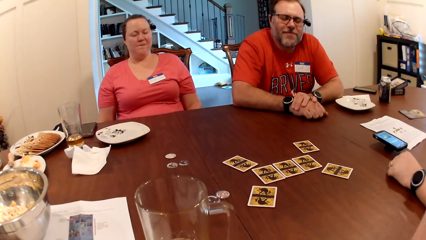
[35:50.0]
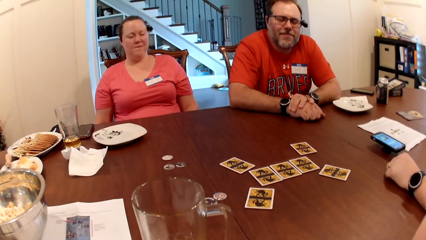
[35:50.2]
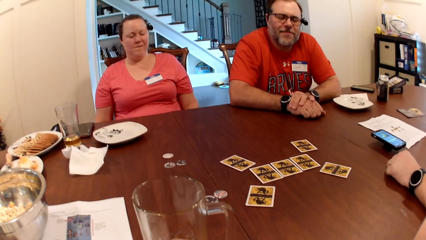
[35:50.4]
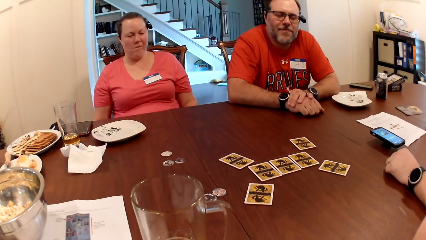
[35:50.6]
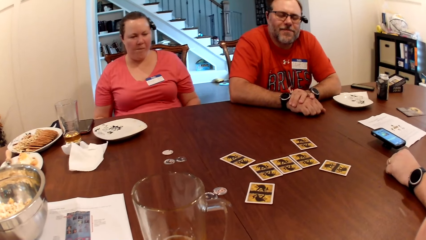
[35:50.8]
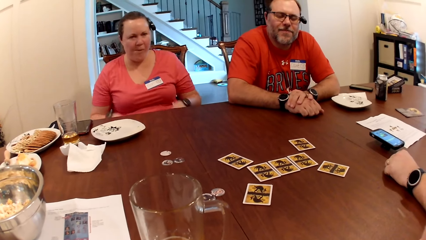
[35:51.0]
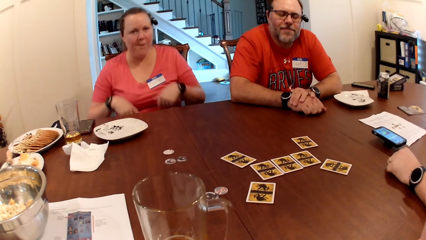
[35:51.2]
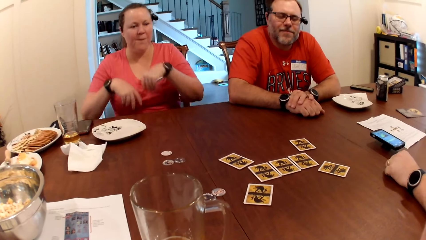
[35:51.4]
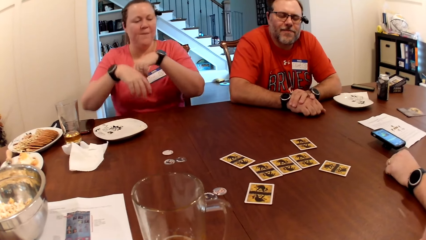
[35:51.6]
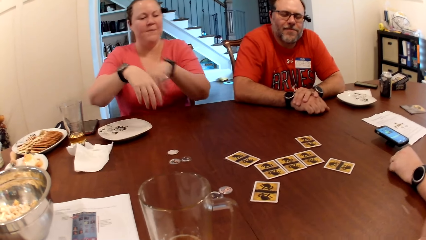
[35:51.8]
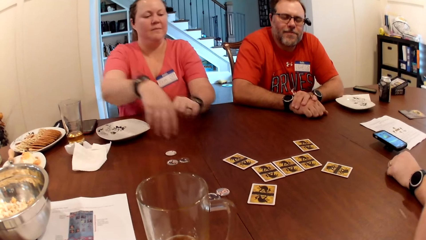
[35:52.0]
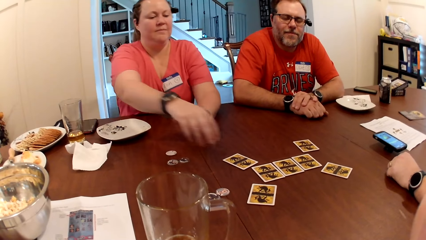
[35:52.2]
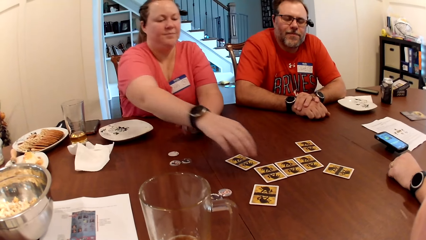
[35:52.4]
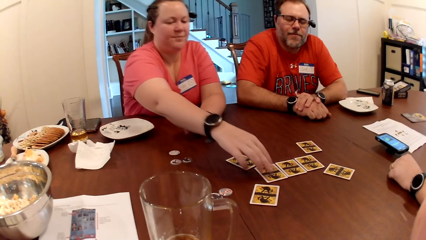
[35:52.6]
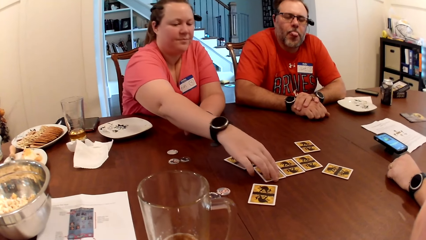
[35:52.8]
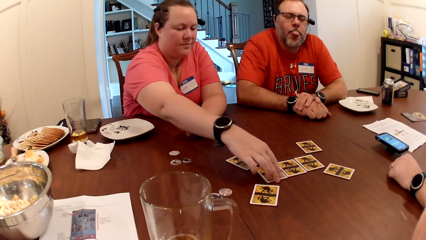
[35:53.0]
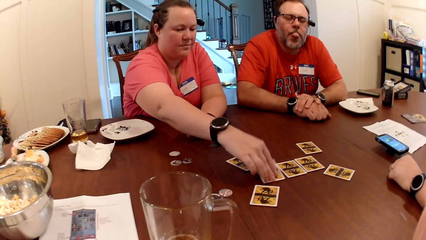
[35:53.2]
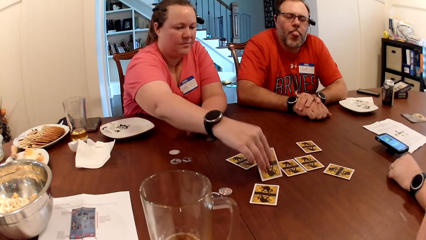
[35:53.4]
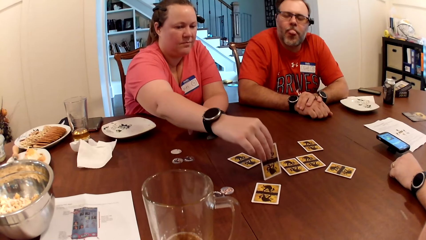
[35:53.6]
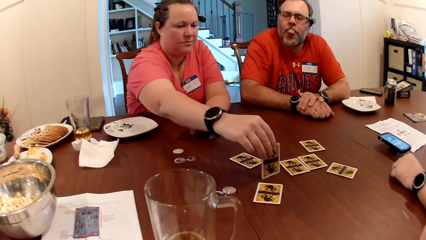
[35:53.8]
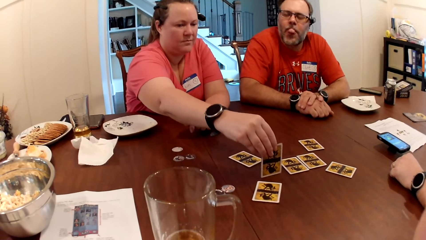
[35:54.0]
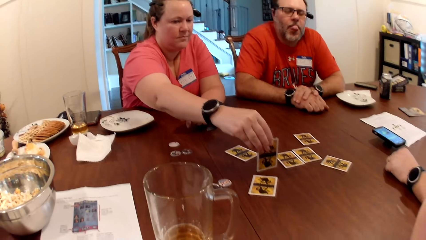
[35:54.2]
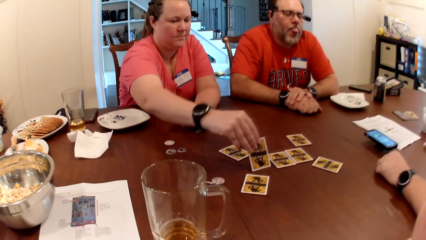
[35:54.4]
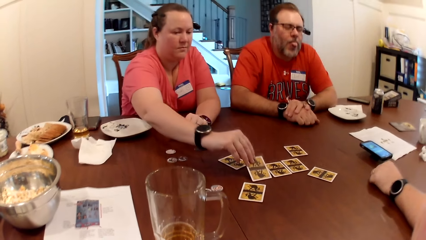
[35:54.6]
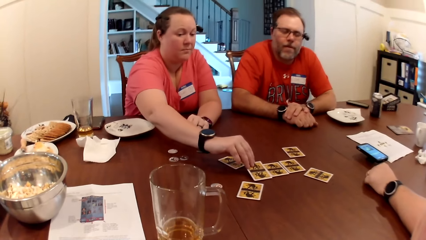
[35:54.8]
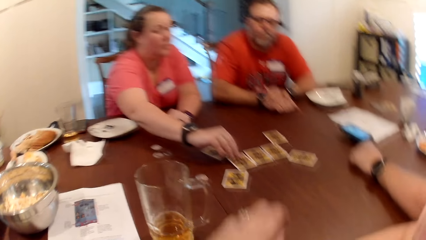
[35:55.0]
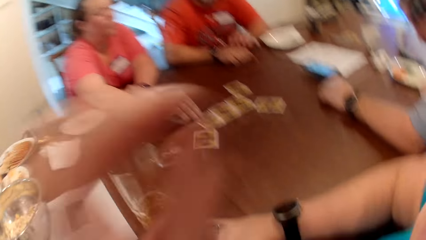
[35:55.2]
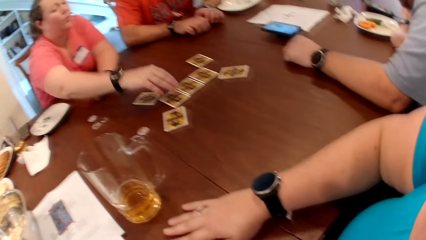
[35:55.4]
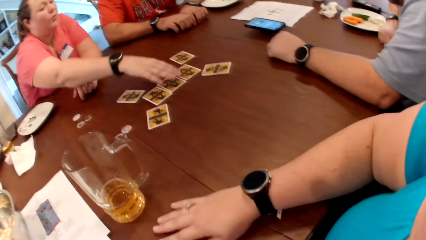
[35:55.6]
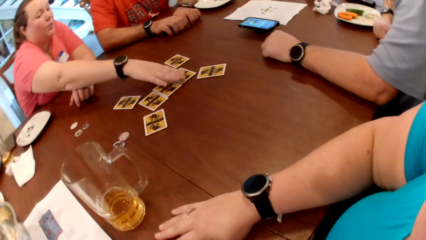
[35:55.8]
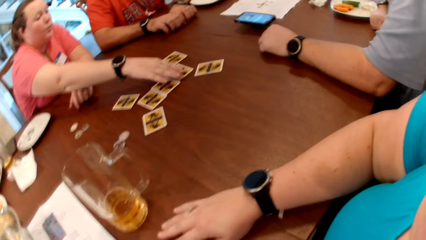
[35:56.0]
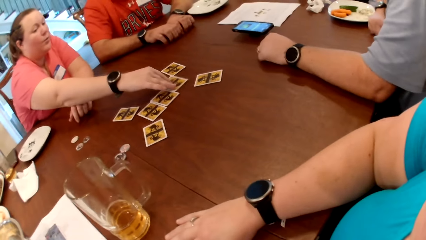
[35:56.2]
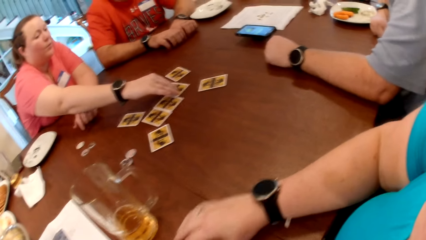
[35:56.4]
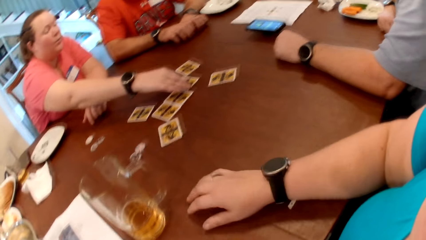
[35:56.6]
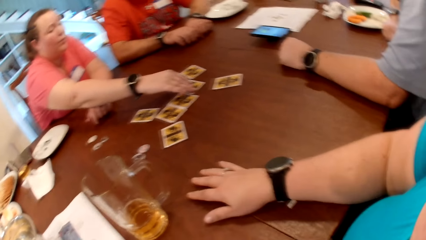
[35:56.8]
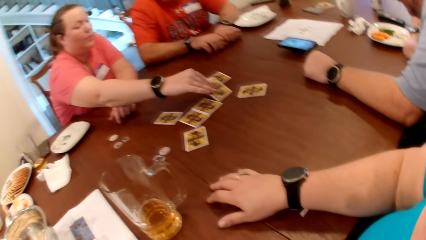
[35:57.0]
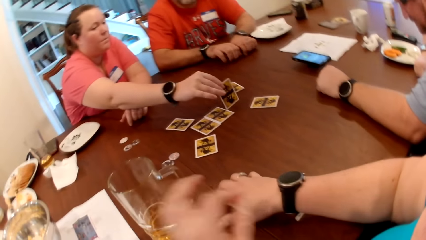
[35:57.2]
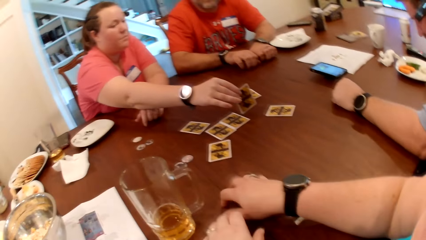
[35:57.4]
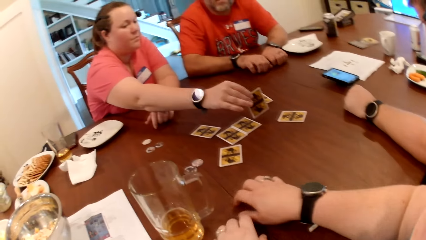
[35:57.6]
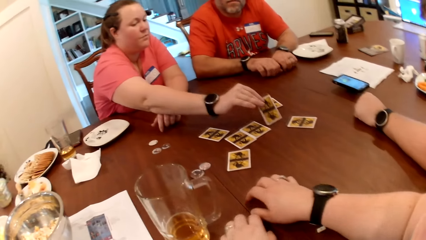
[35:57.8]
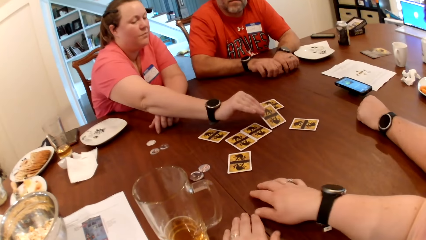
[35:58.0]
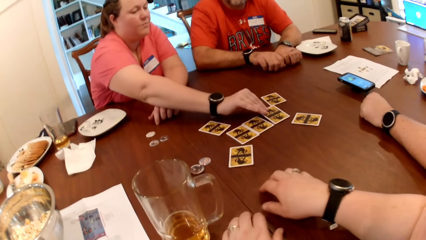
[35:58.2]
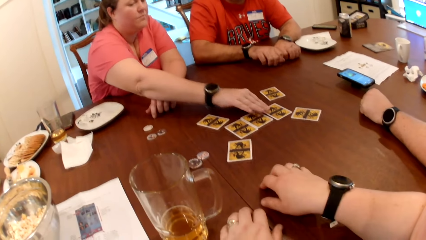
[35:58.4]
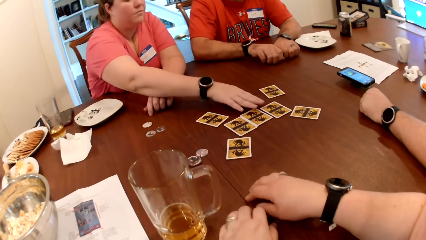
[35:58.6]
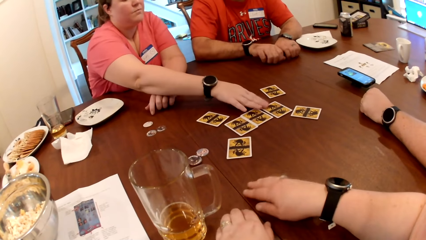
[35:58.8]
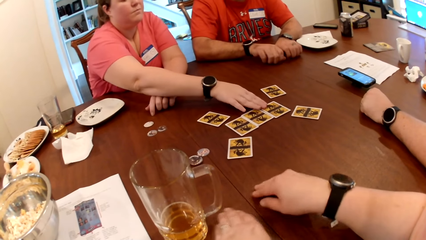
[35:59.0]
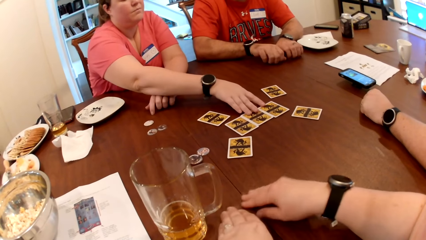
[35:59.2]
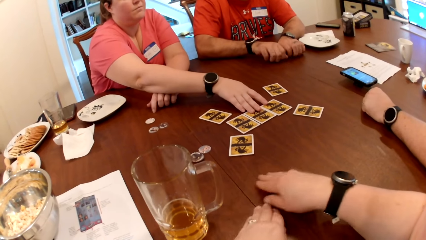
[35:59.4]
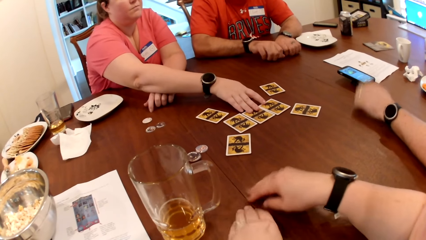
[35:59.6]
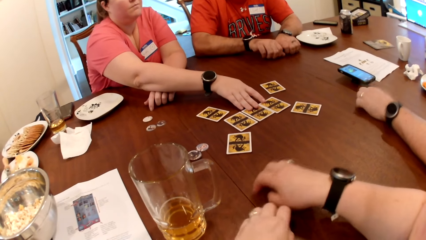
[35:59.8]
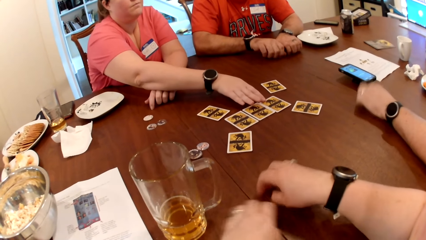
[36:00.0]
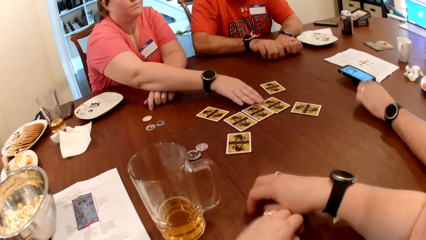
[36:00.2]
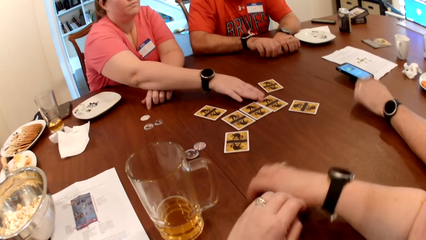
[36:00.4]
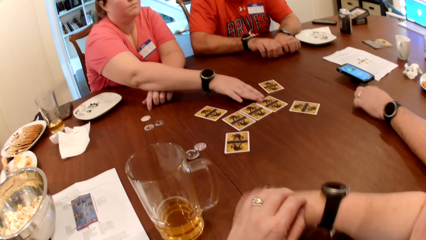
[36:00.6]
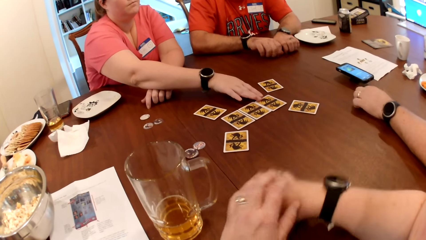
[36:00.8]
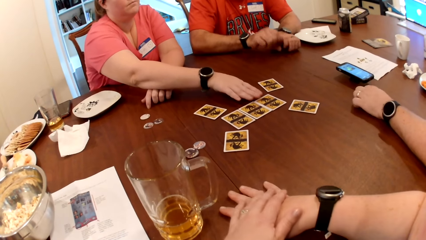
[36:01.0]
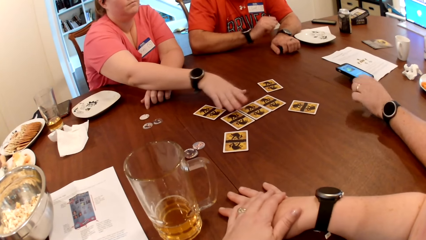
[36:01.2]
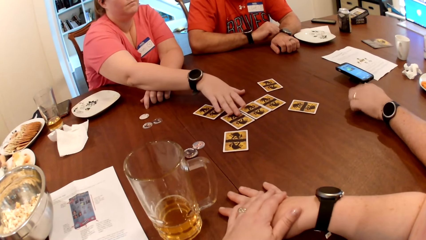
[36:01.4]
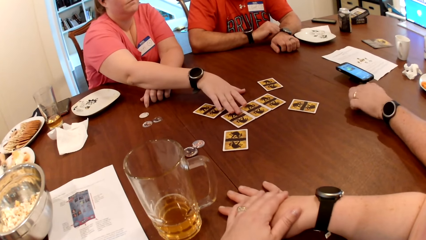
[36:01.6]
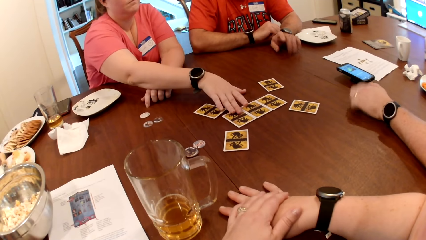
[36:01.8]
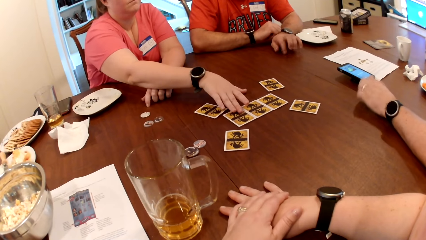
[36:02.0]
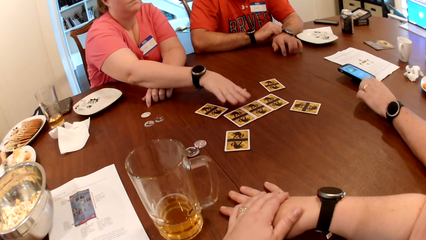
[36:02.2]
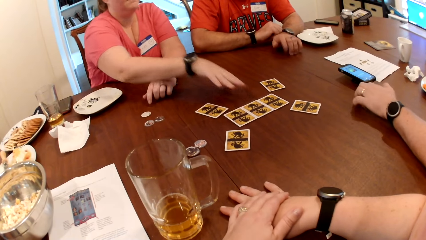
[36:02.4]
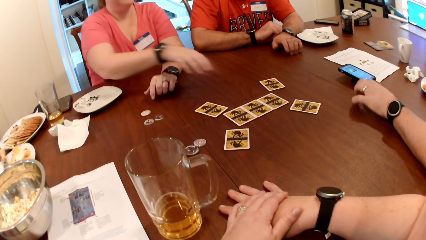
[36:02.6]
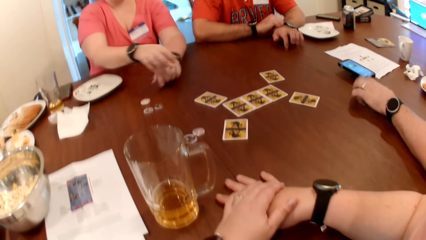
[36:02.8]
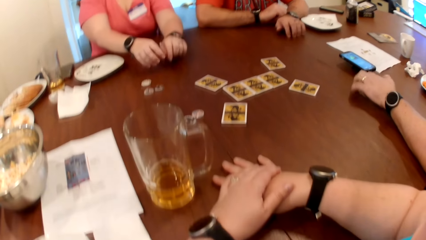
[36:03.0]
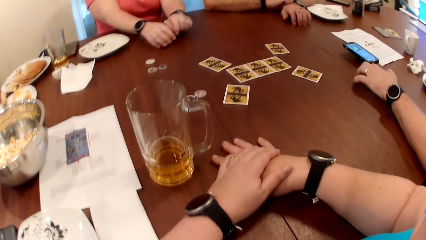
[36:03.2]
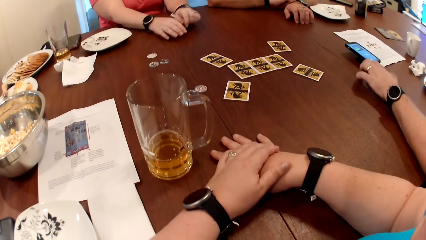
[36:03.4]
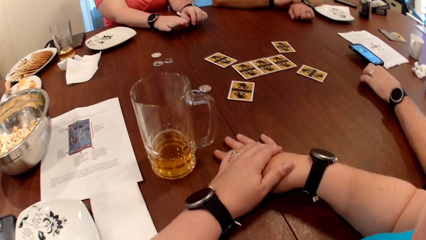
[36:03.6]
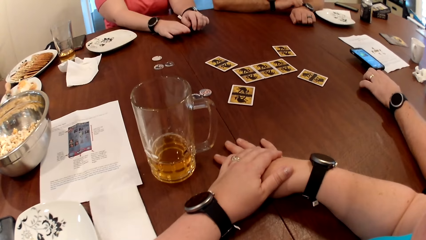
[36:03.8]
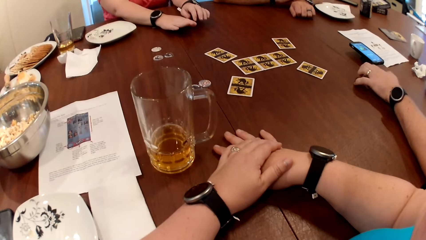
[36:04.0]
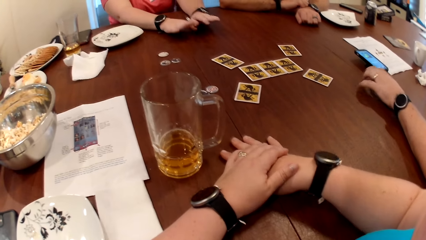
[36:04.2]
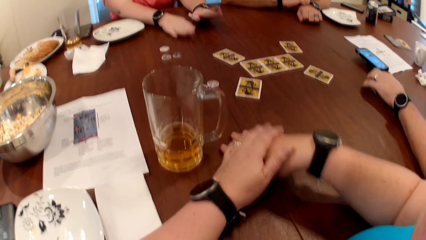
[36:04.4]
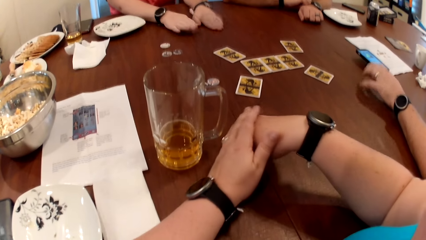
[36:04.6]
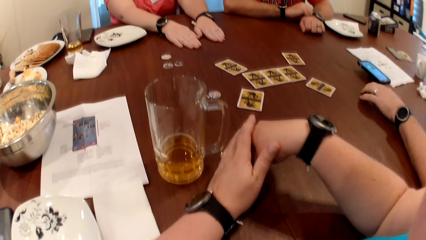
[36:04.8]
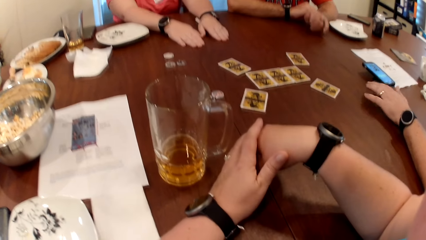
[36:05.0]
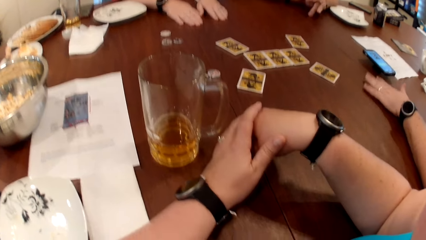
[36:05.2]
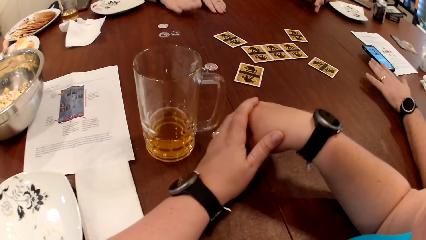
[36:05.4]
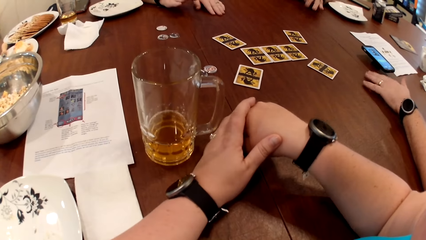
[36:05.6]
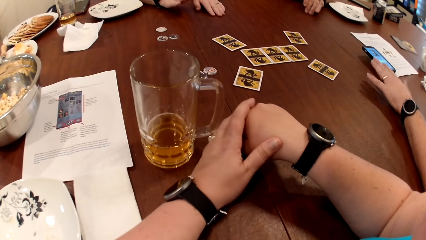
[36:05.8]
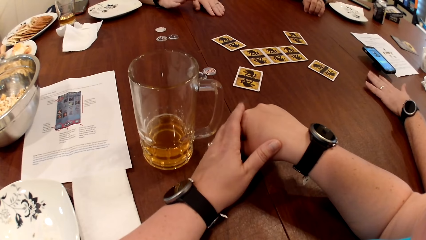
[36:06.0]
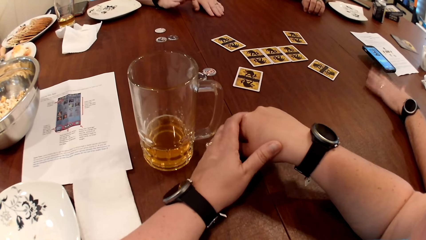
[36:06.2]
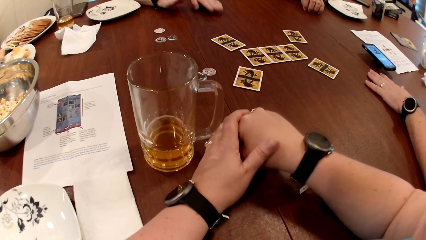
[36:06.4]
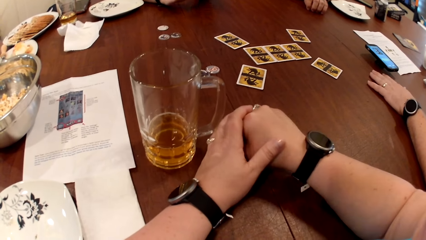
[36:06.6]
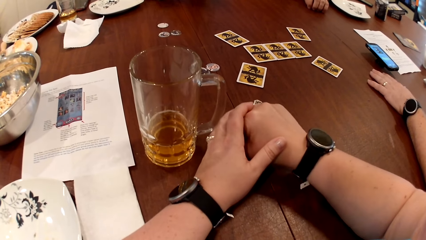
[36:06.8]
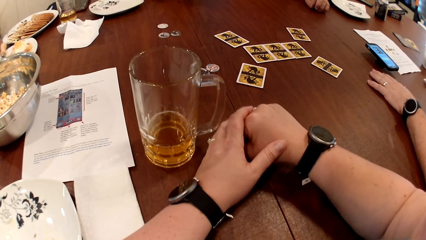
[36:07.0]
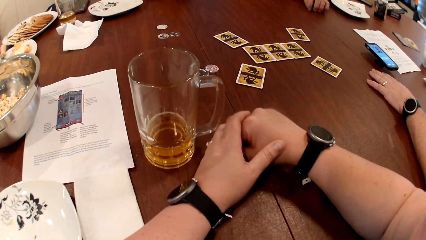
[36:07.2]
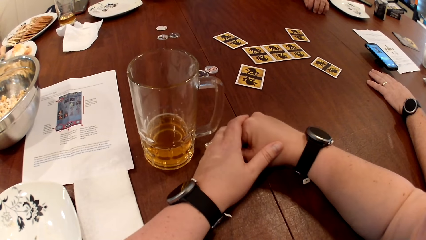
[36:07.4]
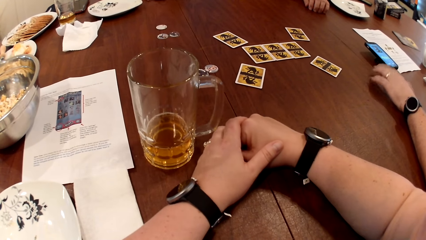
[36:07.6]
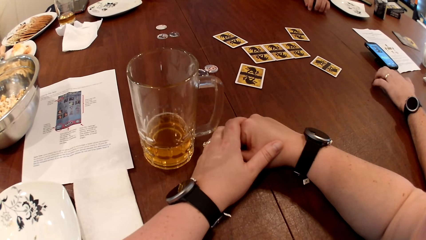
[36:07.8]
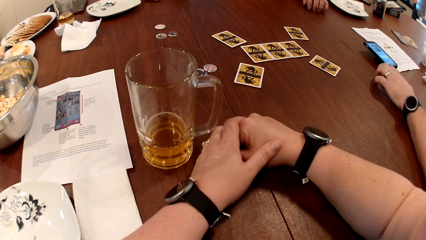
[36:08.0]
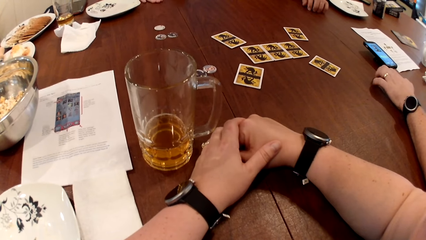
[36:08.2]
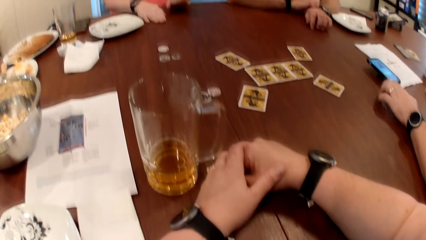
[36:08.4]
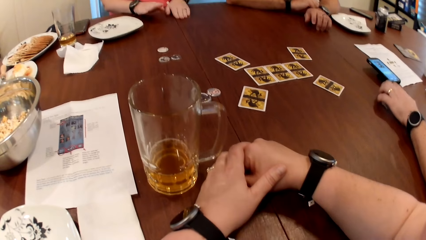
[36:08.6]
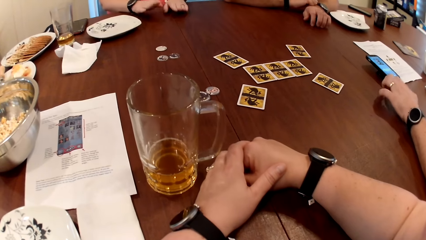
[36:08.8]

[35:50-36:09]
A woman holds a card on the table with her right hand. Someone checks on the cards. The woman drops the card on the table with her right hand. The woman holds a card on the table with her right hand. A man scratches his hands on the table. The camera wearer moves her hands on the table. The woman drops the card on the table with her right hand. The woman adjusts the cards on the table with her right hand. Another man knocks on the table. The woman claps on the table.
